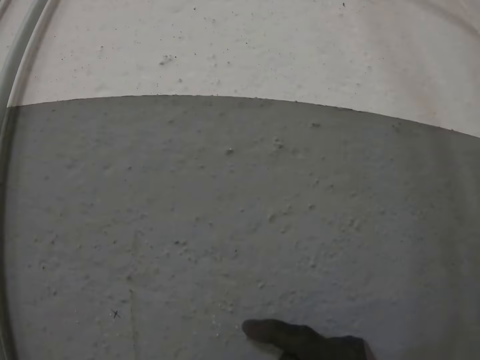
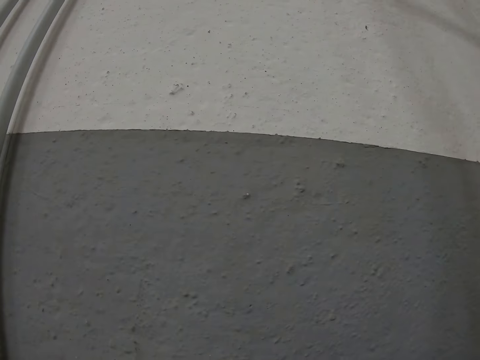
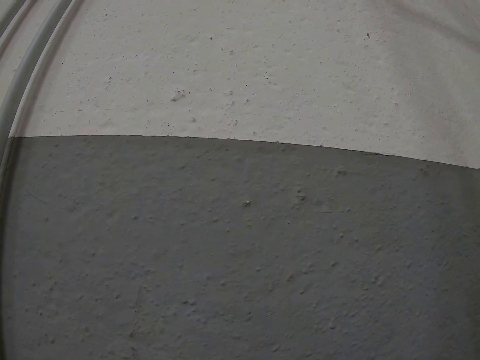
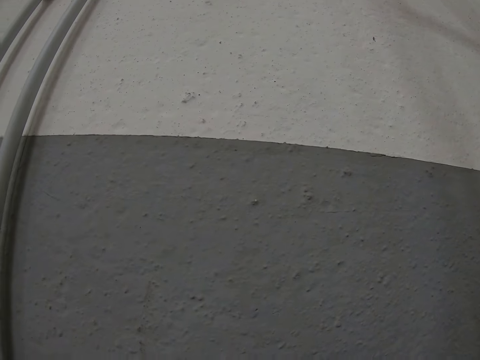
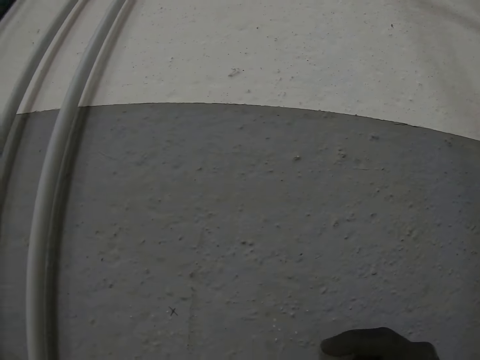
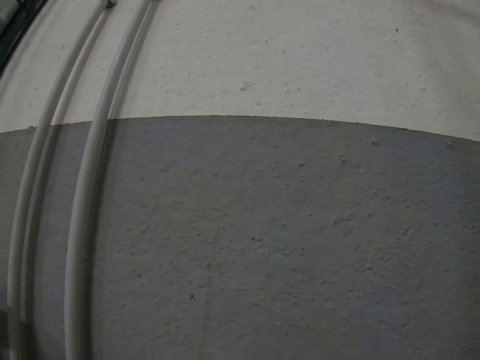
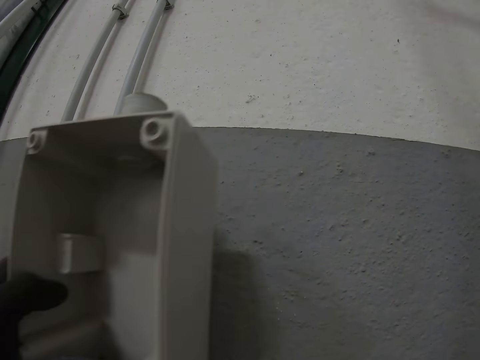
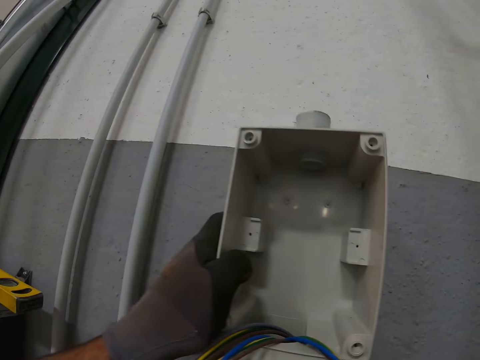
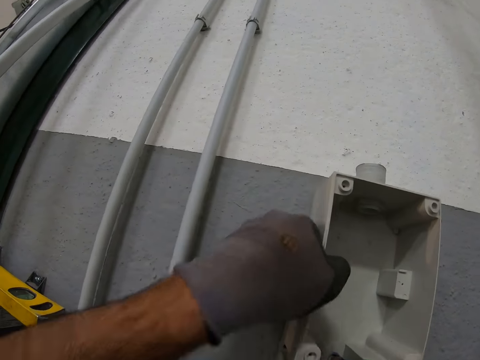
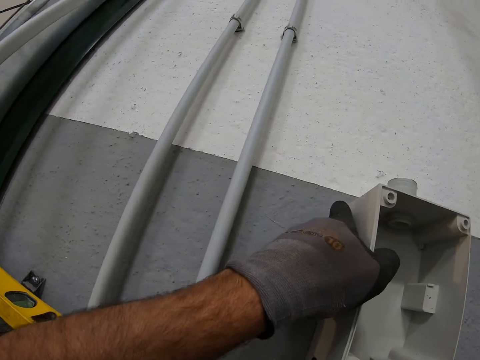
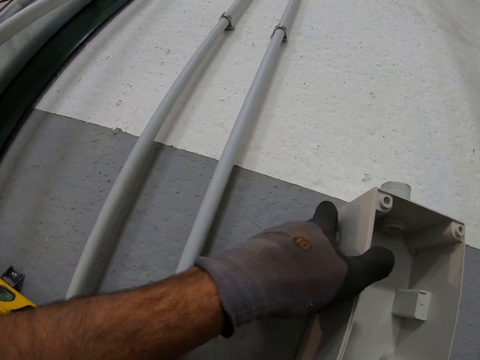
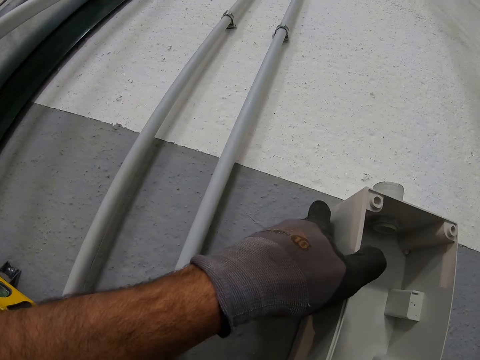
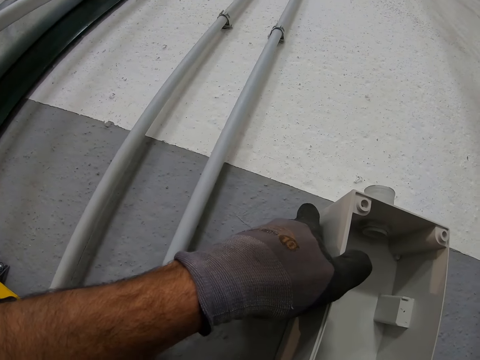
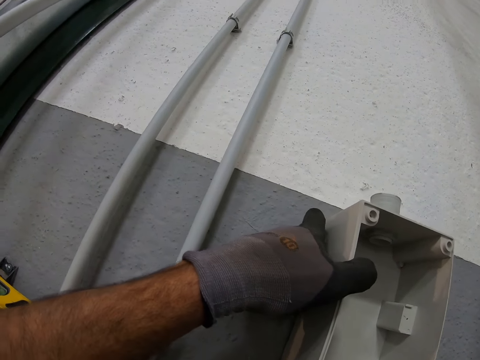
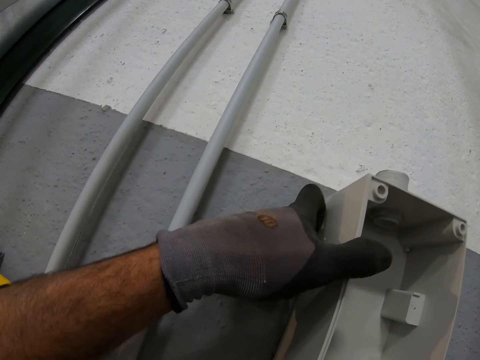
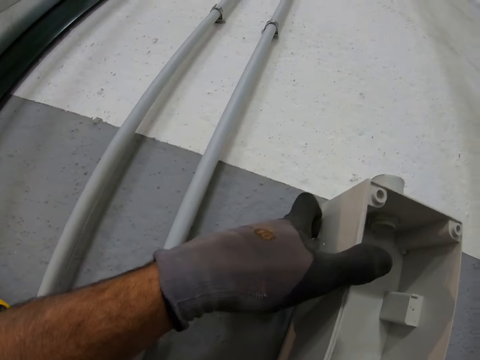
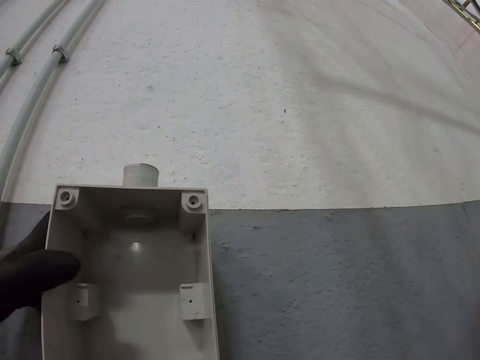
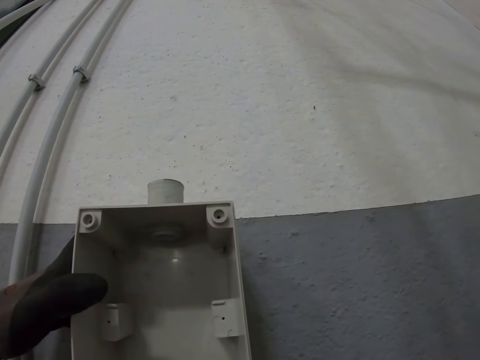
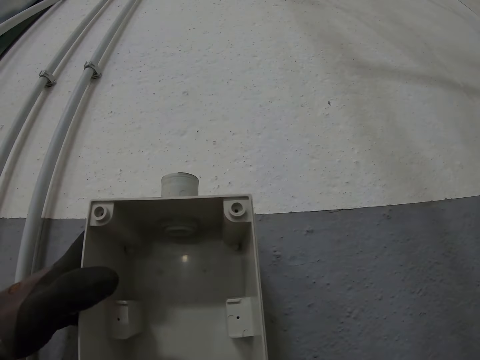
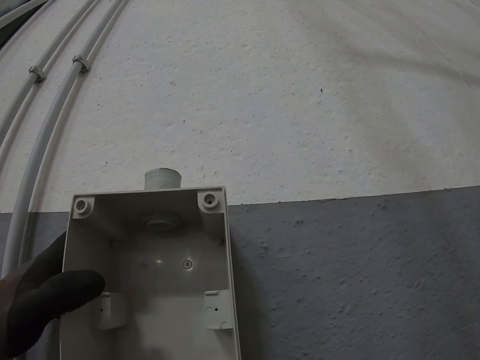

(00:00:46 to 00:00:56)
The camera wearer picks up the socket or electric PVC back box. They put the electric PVC back box on the wall.

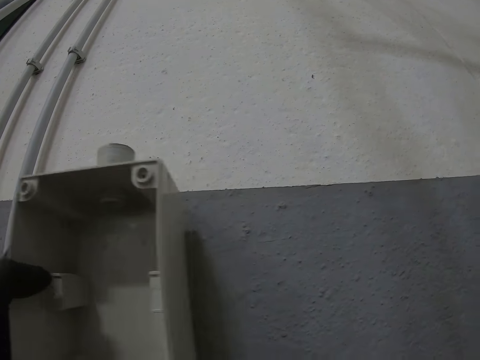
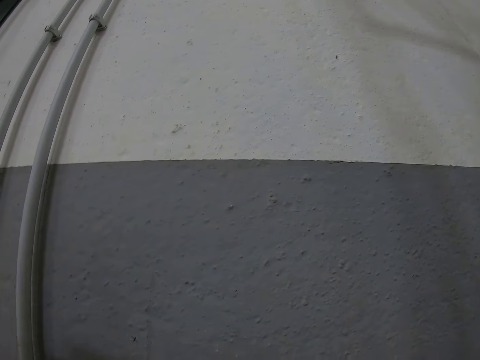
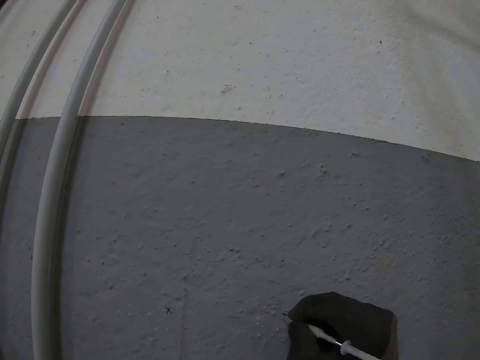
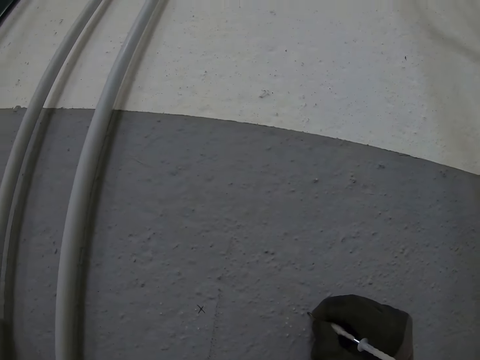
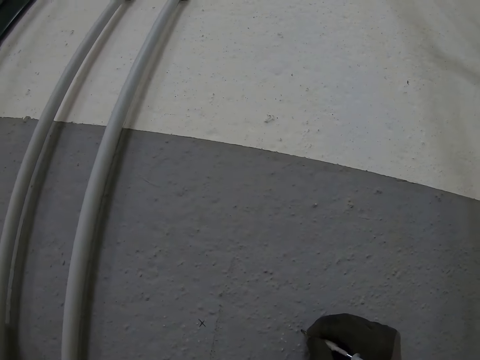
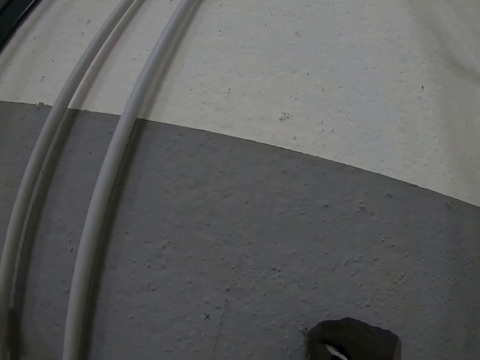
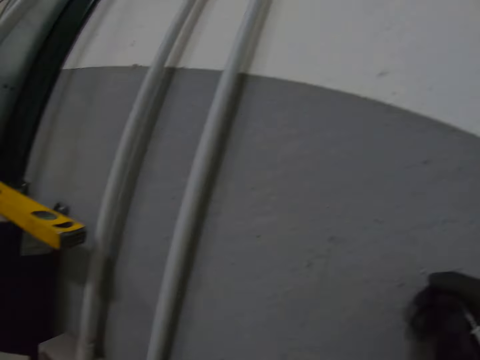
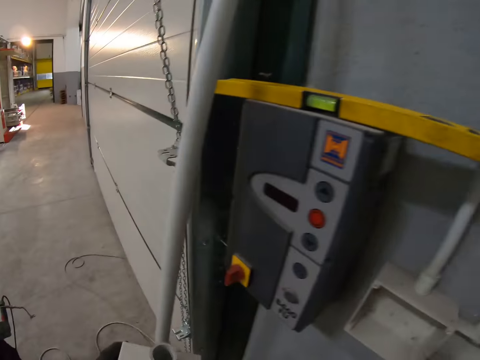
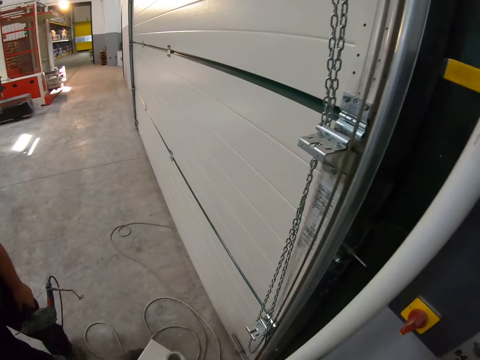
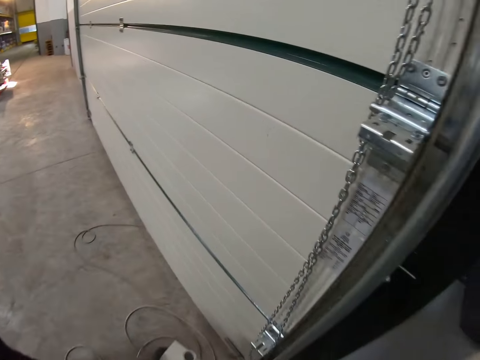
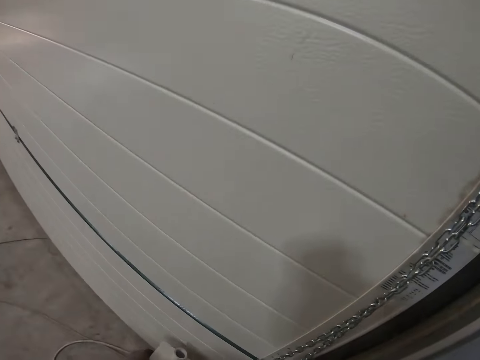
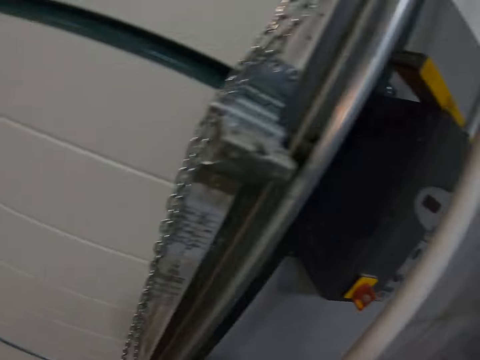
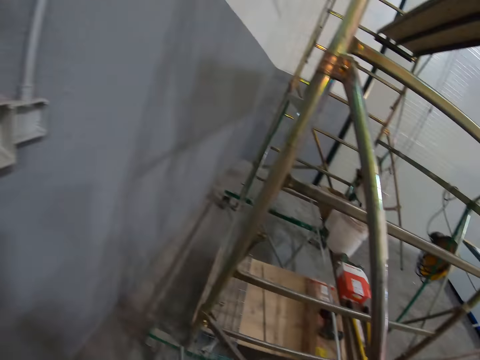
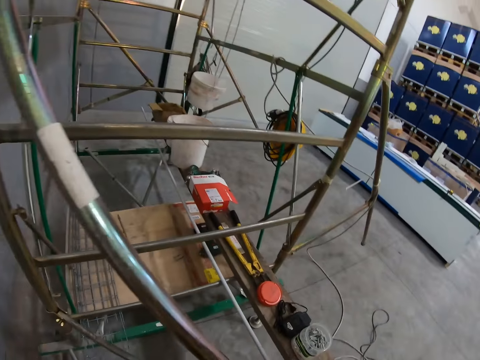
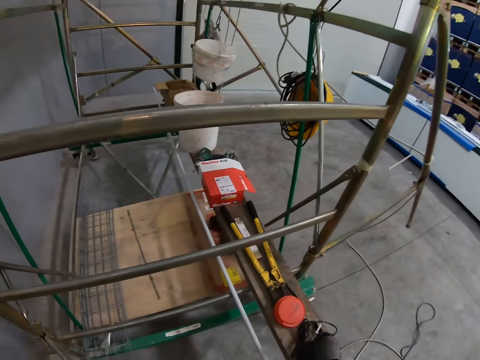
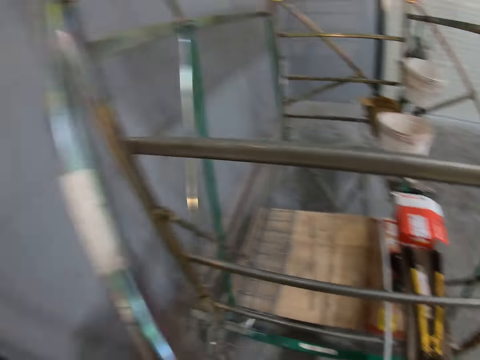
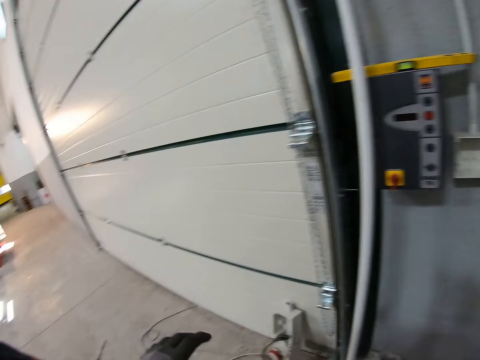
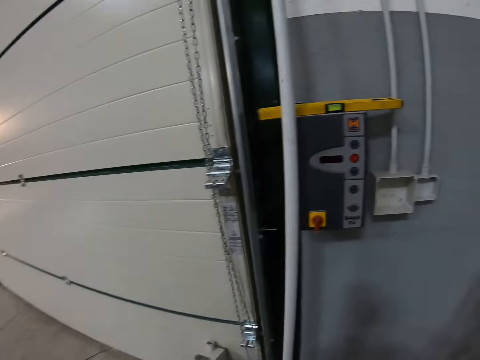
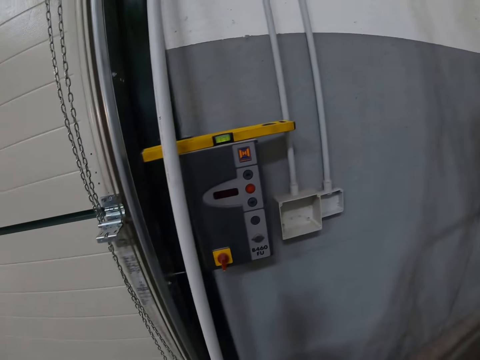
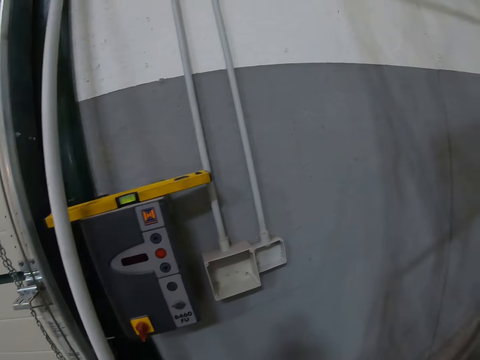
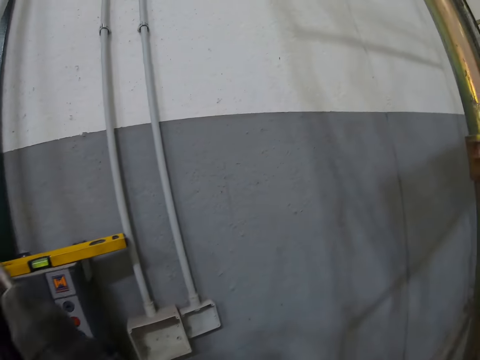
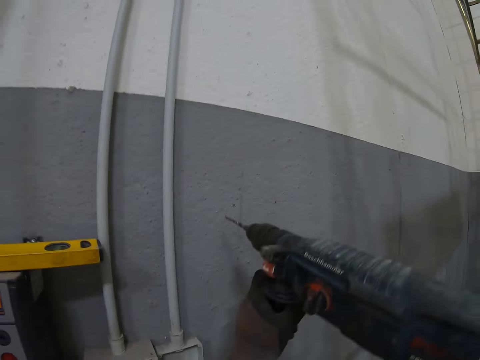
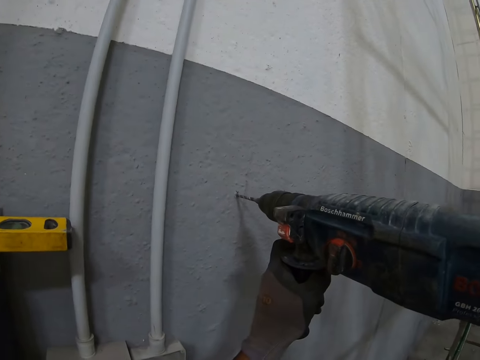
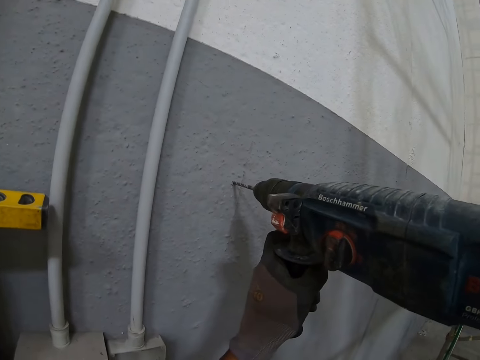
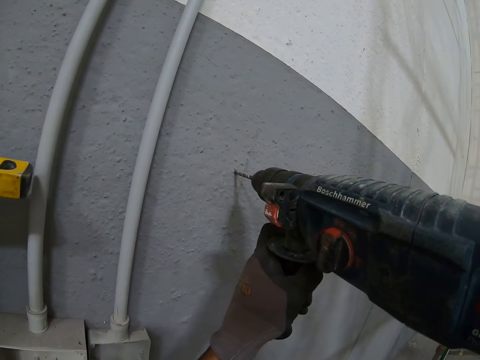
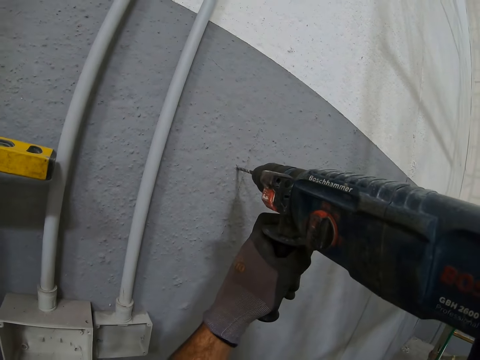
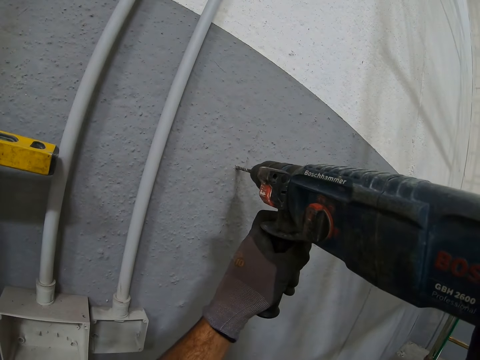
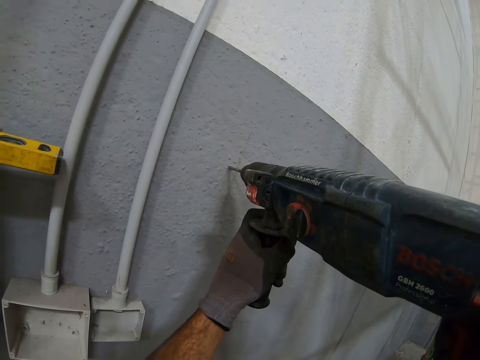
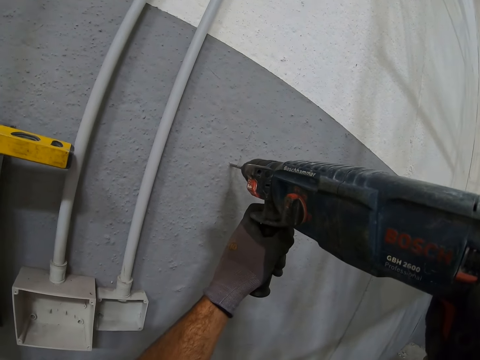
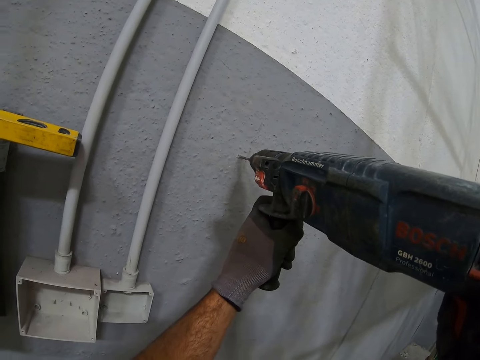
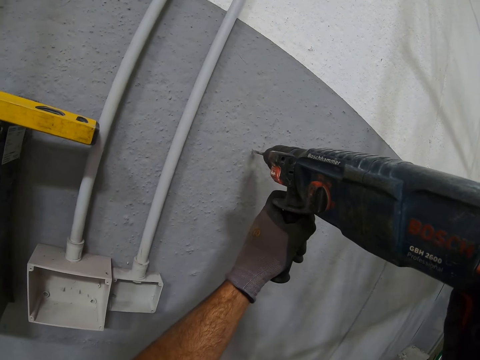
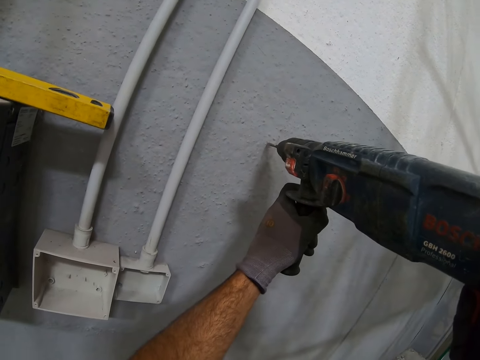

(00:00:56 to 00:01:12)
The camera wearer removes the socket or electric PVC back box. They mark points on the wall using a dot punch or pencil. They put the electric PVC back box on the floor. They pick up the drilling machine. They look around. They make holes on the wall using the drilling machine.
